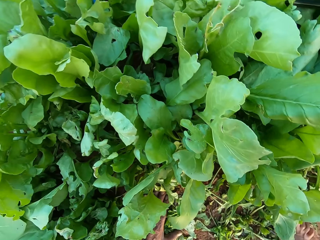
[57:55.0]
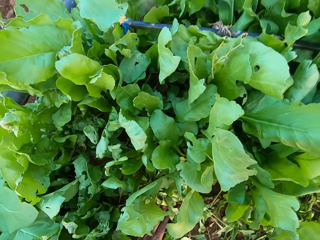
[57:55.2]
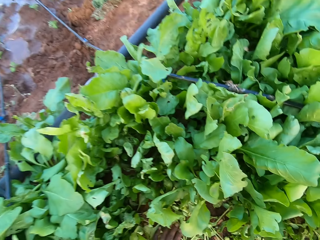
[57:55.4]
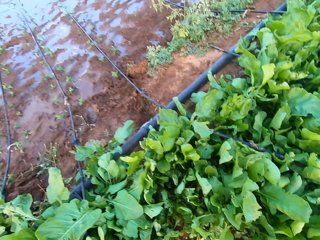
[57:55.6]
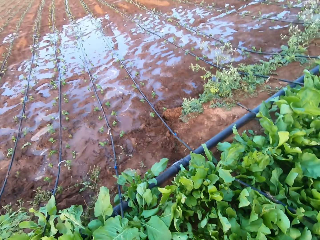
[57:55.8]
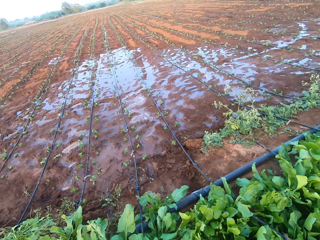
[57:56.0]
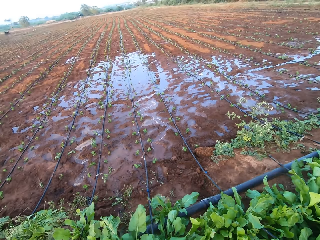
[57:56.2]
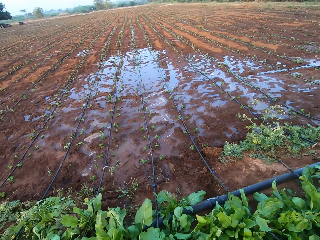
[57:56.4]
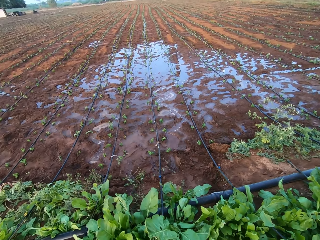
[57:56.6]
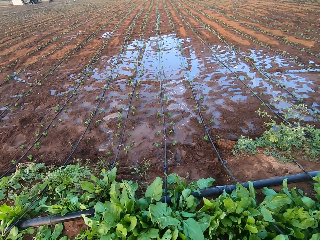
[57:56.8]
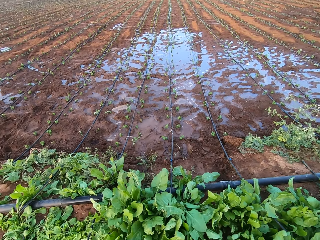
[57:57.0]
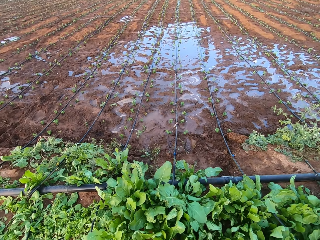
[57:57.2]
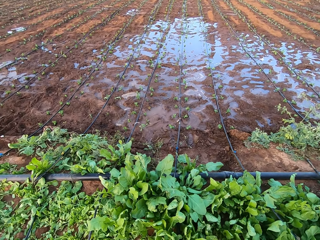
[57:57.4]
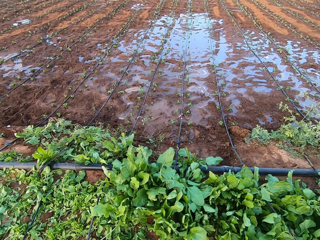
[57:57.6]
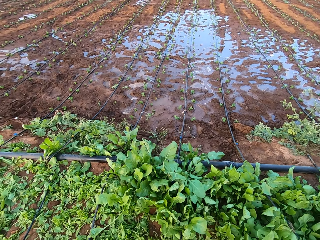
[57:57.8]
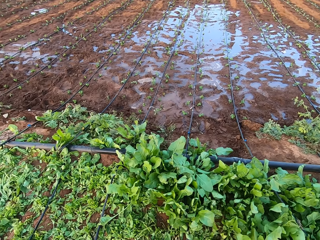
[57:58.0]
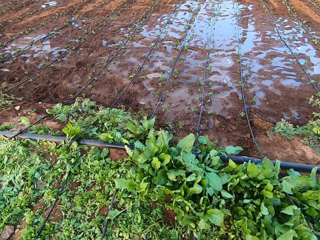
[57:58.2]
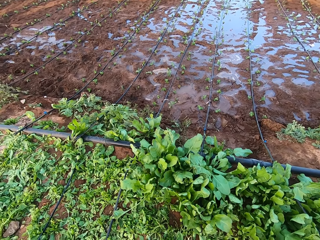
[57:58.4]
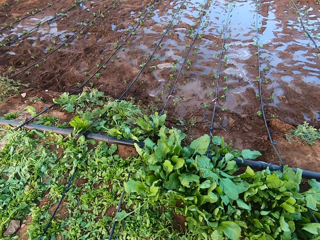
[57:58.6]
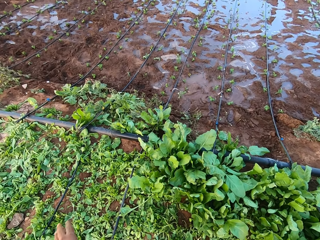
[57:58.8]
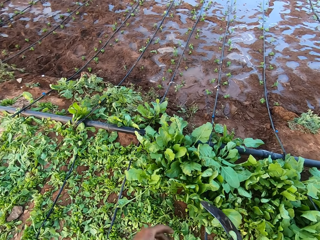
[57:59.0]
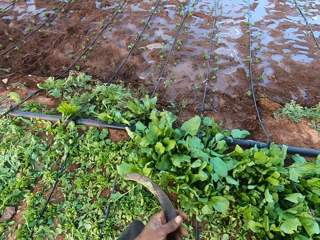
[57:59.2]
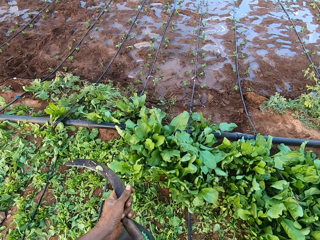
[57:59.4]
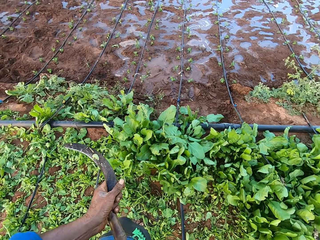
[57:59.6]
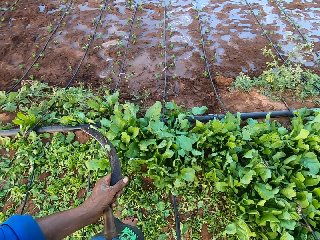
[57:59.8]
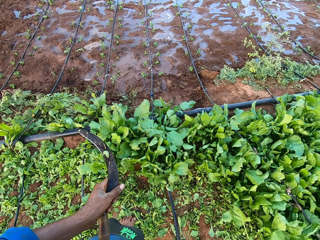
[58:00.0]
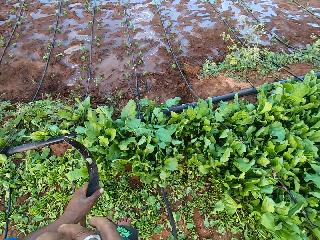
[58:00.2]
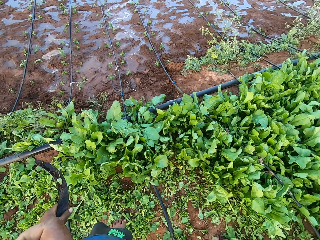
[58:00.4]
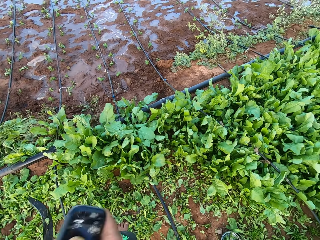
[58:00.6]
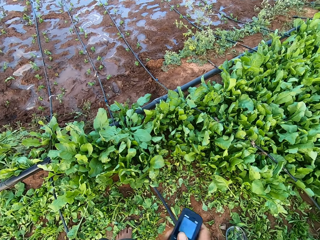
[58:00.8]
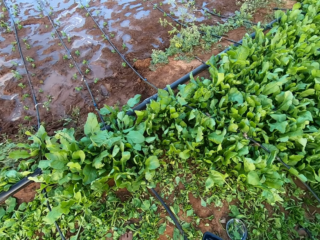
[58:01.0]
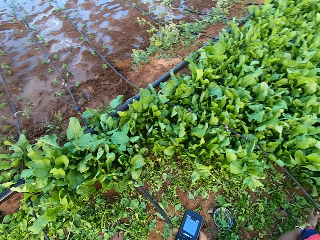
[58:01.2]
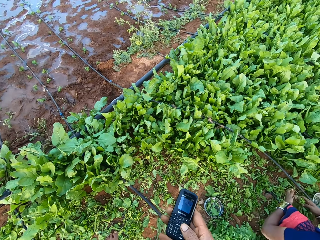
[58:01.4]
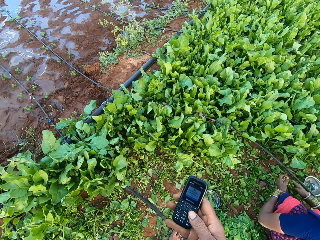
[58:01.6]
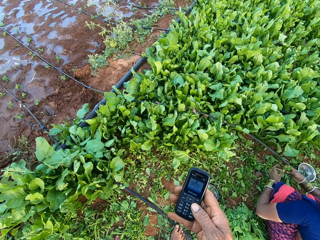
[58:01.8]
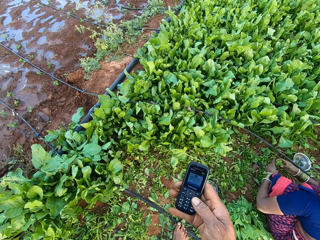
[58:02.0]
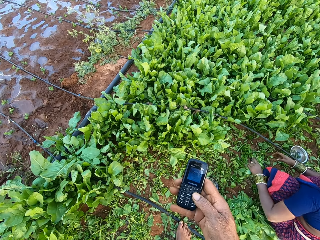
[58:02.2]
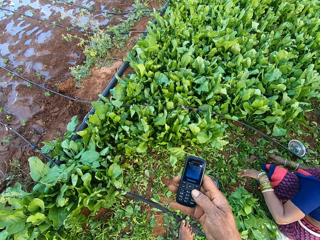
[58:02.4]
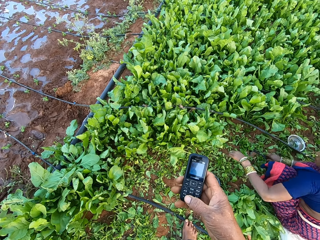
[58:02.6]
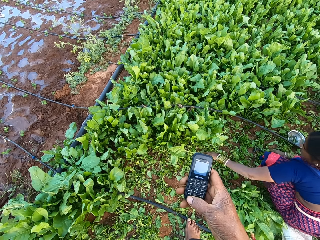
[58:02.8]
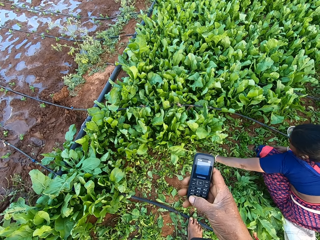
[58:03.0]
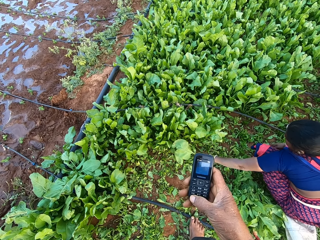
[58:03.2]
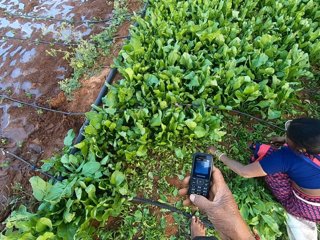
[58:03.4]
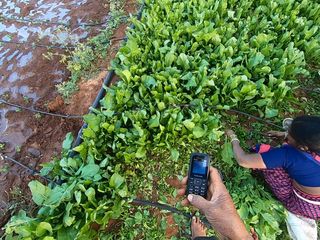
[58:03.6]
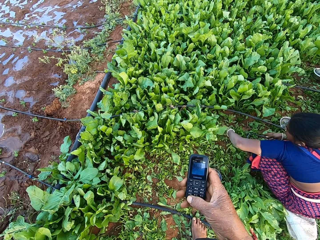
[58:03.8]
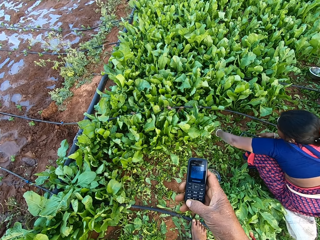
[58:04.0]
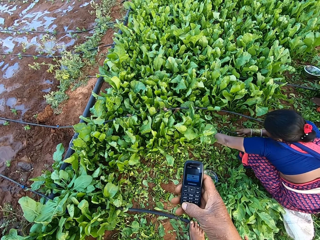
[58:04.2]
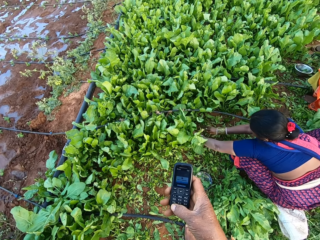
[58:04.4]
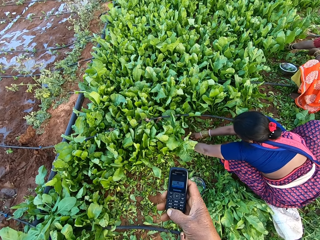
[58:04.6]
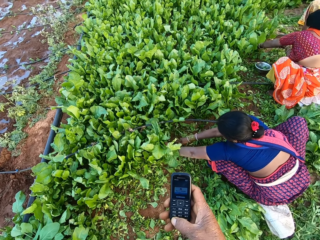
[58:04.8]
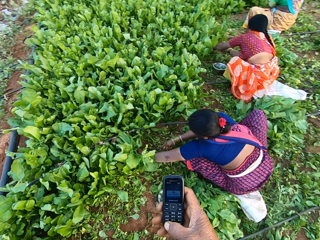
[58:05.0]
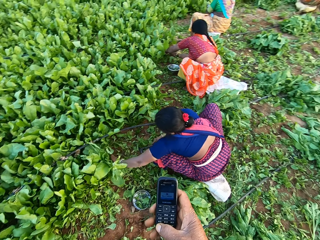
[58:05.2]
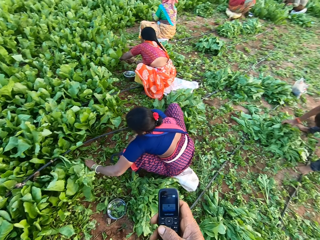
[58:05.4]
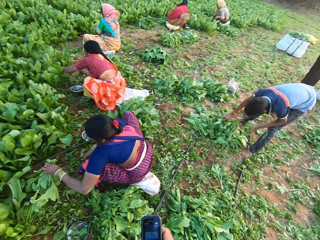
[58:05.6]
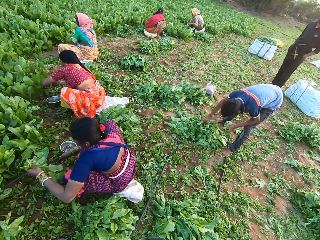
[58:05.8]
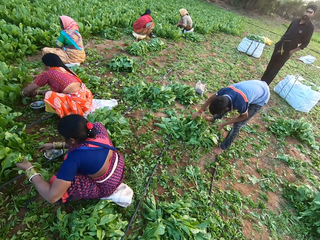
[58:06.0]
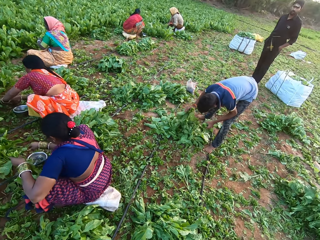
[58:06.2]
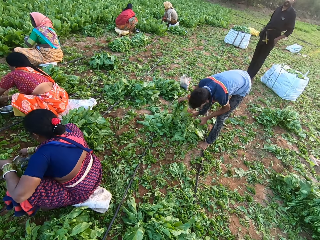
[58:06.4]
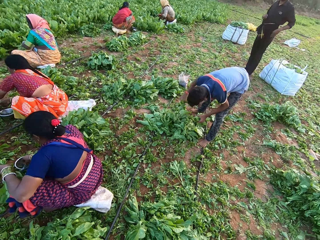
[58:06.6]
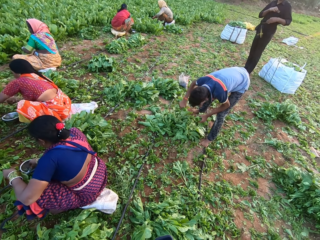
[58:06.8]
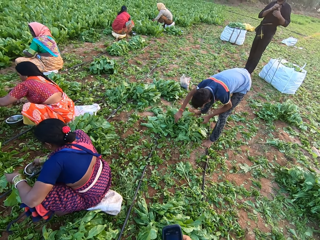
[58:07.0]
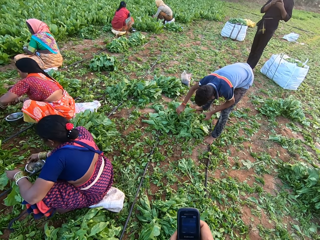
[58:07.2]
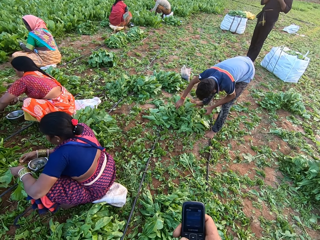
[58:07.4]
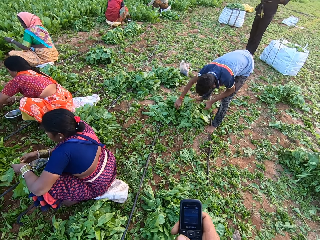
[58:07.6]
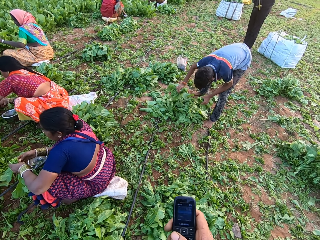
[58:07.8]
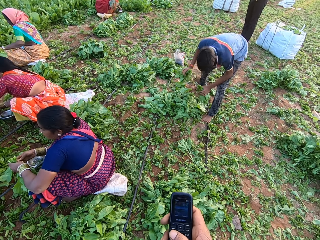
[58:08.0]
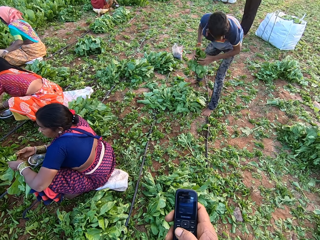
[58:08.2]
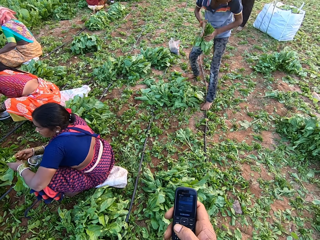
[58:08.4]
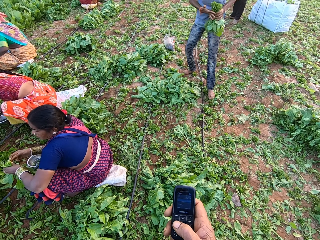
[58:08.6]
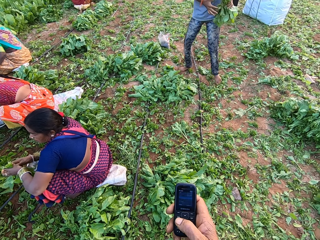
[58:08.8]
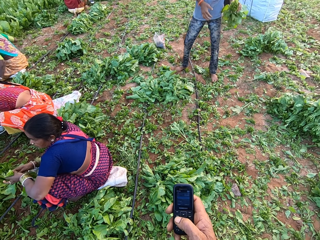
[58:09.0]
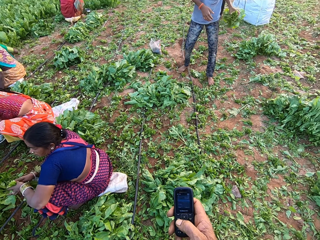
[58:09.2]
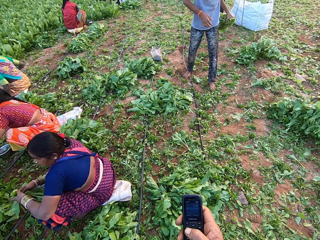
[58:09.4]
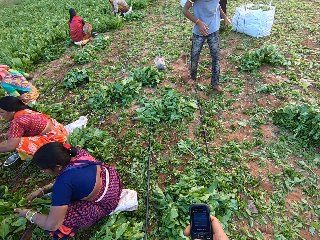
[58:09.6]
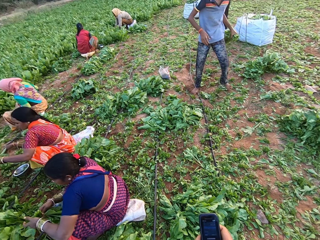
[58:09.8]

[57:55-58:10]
The camera wearer stands up. He looks around the garden. He passes the sickle from his right hand to his left hand. He removes a mobile phone from his pocket with his right hand. The woman passes some spinach leaves from her right hand to her left hand. The camera wearer operates the mobile phone in his right hand. The woman drops the spinach leaves on the ground with her left hand, picks up the sickle from the ground with her right hand, cuts a spinach leaf from the ground with her left hand, holds some spinach leaves on the ground with her left hand, and cuts the spinach leaves with the sickle in her right hand. The camera wearer interacts with a man. Another woman holds some spinach leaves on the ground with her left hand. The first woman drops the sickle on the floor with her right hand. The other woman cuts the spinach leaves with the sickle in her right hand. Another man picks up some spinach leaves from the ground with his right hand. The first woman picks up a rubber band from the plate with her right hand. A third woman drops some spinach leaves on the ground with her left hand. The other man passes the spinach leaves from his right hand to his left hand.

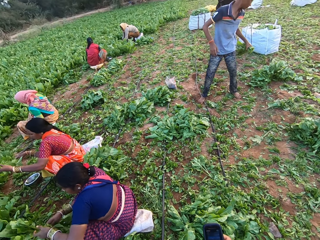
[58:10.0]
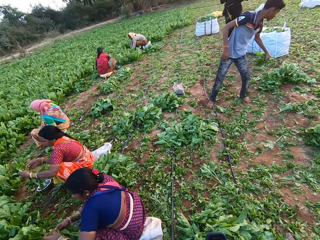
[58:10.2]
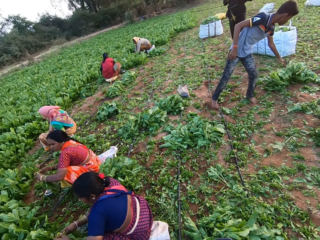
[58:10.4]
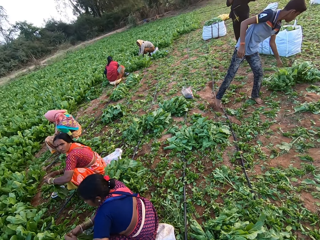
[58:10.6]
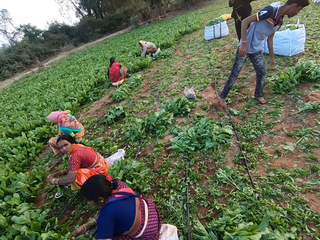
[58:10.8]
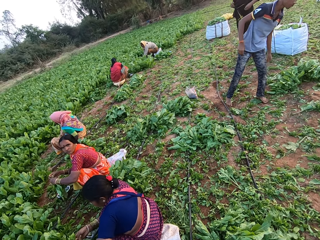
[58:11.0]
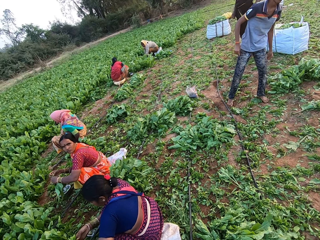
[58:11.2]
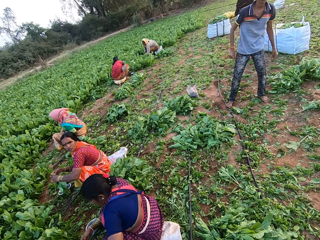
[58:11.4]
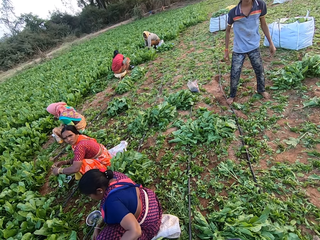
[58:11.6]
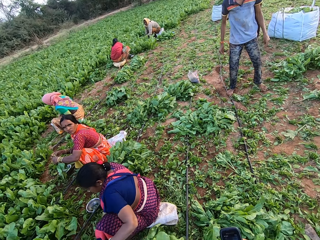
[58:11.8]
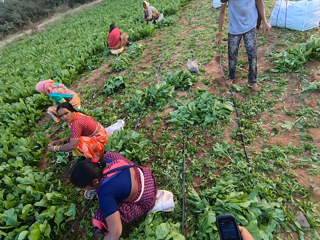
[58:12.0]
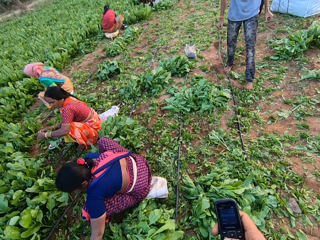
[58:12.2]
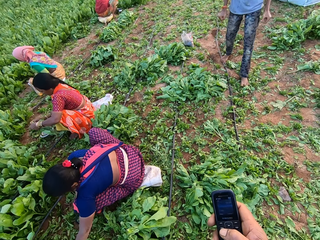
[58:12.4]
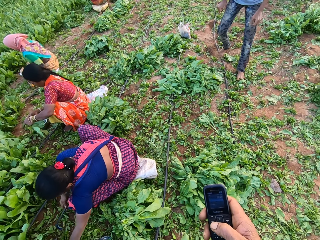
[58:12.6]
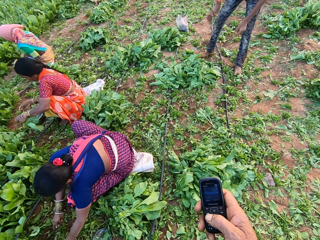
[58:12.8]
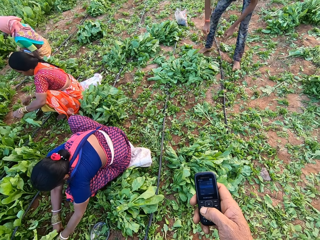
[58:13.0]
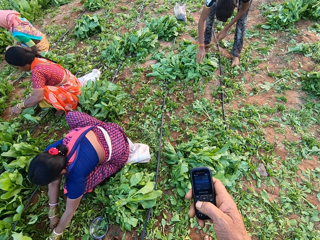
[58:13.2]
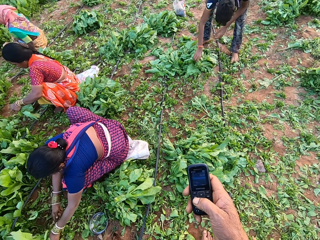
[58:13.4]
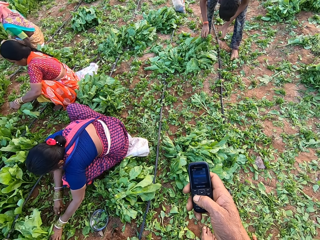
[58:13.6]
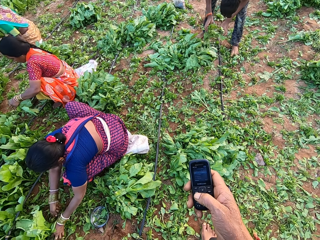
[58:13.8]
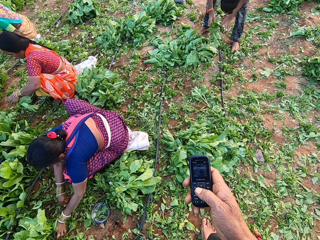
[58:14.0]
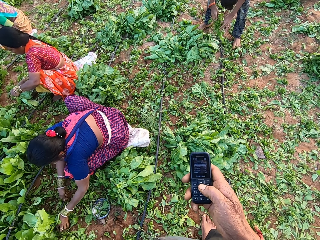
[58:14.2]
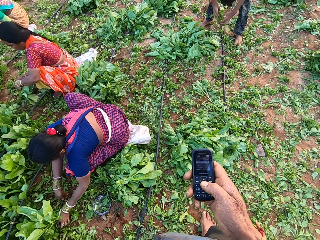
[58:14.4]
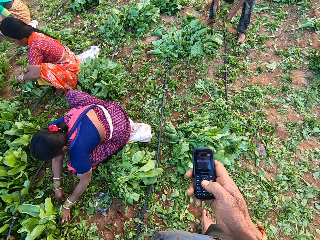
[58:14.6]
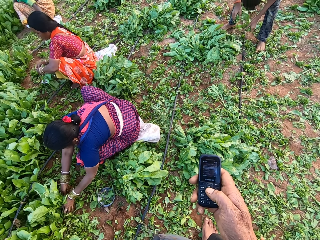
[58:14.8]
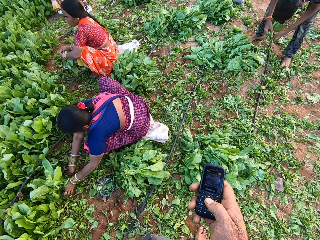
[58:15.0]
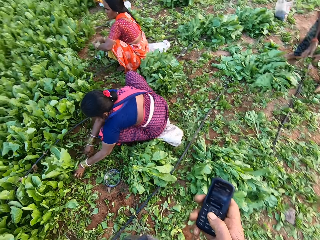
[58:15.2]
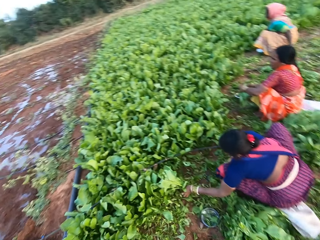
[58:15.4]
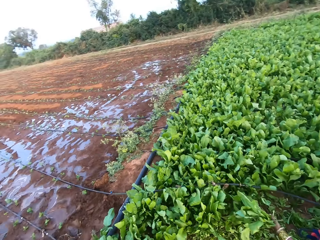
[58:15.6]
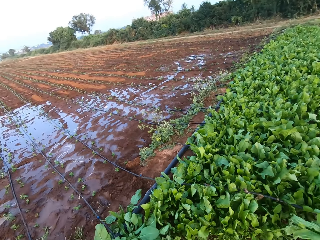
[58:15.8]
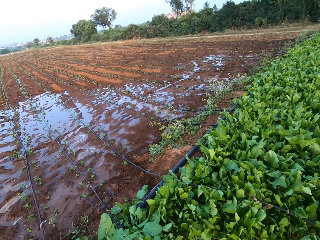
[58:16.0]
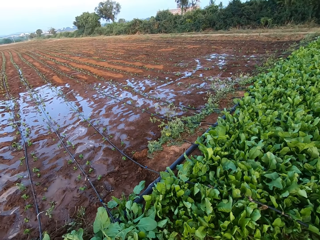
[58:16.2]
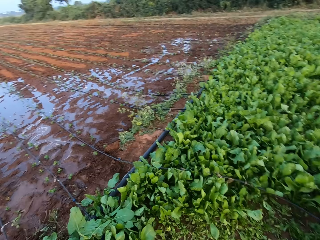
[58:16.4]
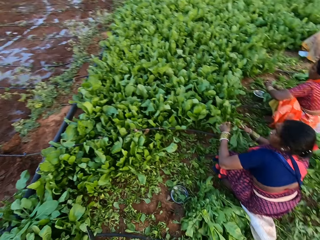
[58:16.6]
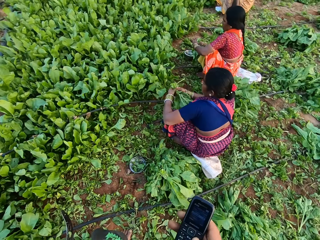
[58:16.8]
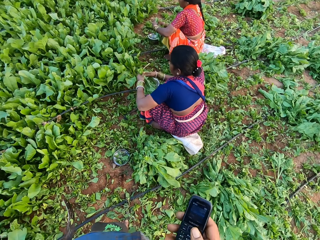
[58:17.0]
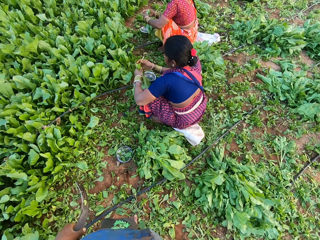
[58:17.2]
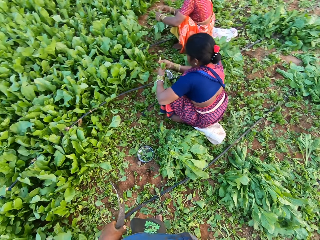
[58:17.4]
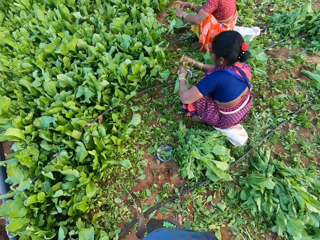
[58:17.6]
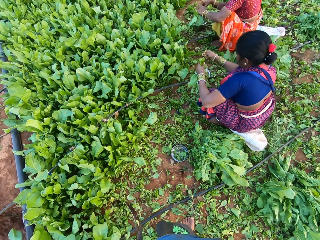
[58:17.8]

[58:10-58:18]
The man drops the spinach leaves on the ground with his left hand. The camera wearer talks to another man. The other man talks to the camera wearer. The camera wearer scrolls the phone. The first man picks up some spinach leaves from the ground with his right hand. The woman picks up a rubber band from the plate with her right hand. Another woman cuts some spinach leaves on the ground with the sickle in her right hand. The camera wearer looks around the garden. The first woman ties the spinach leaves with the rubber band in her right hand.
